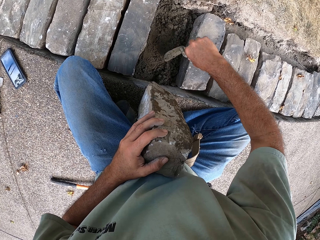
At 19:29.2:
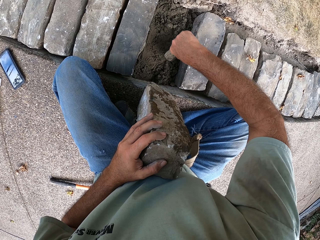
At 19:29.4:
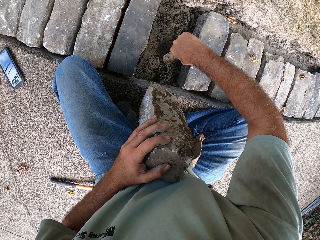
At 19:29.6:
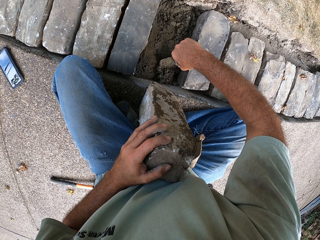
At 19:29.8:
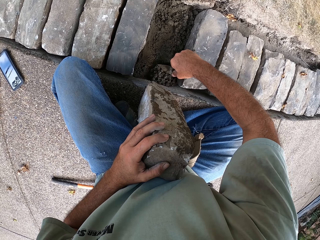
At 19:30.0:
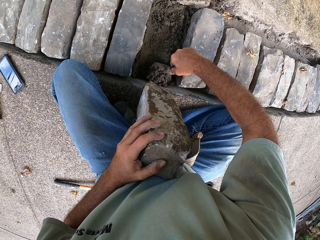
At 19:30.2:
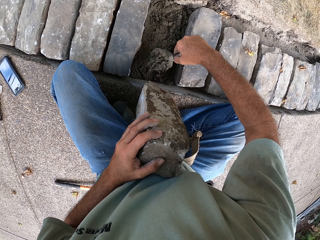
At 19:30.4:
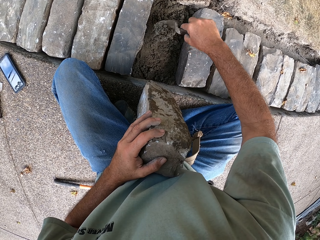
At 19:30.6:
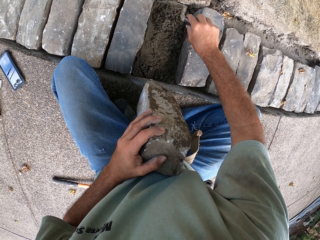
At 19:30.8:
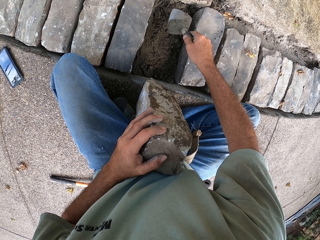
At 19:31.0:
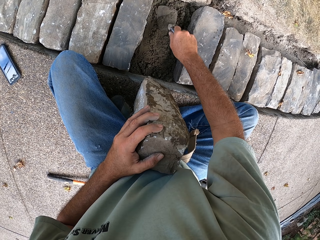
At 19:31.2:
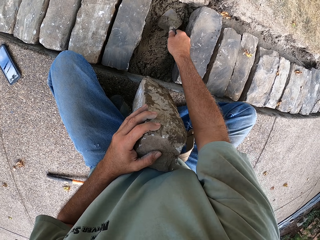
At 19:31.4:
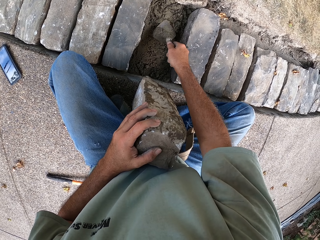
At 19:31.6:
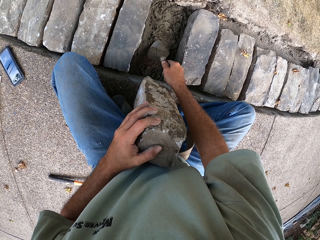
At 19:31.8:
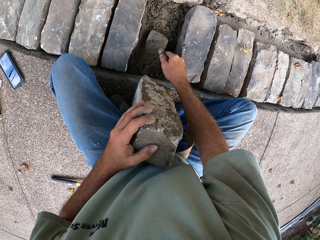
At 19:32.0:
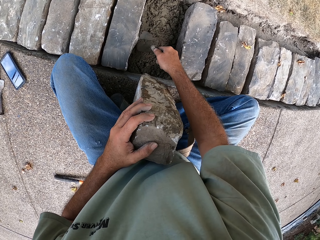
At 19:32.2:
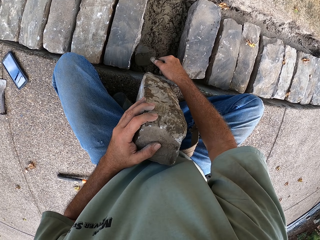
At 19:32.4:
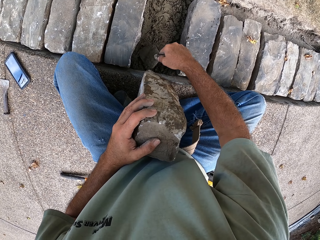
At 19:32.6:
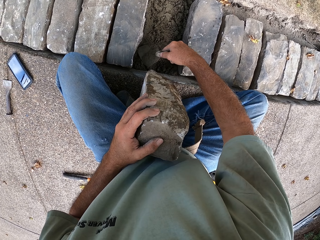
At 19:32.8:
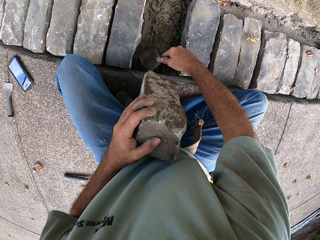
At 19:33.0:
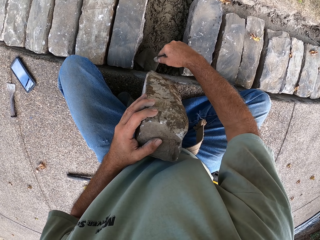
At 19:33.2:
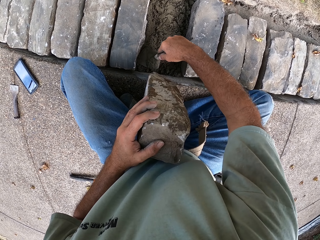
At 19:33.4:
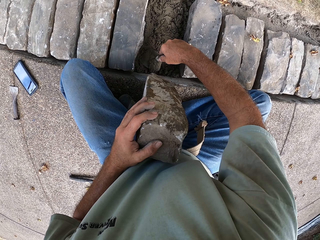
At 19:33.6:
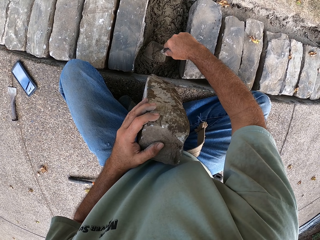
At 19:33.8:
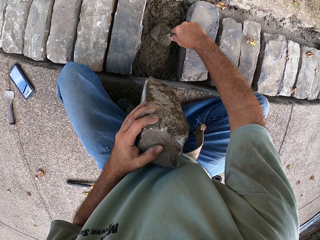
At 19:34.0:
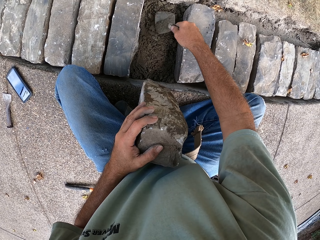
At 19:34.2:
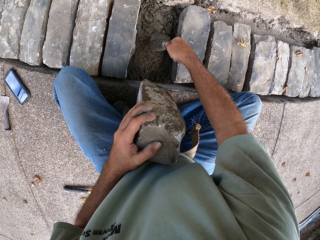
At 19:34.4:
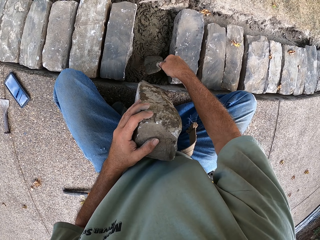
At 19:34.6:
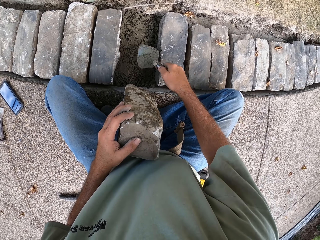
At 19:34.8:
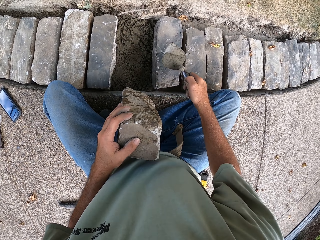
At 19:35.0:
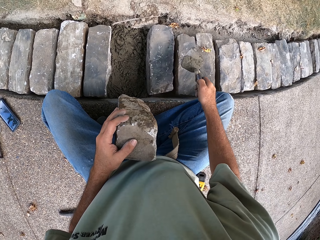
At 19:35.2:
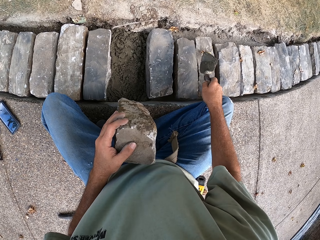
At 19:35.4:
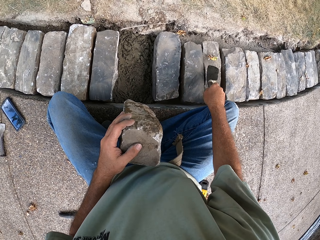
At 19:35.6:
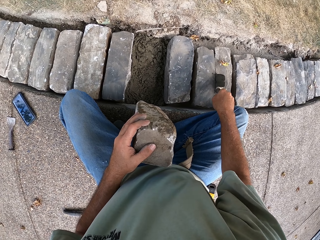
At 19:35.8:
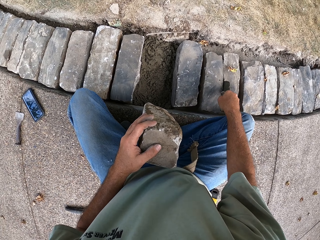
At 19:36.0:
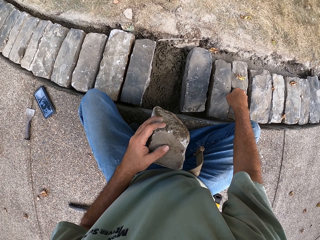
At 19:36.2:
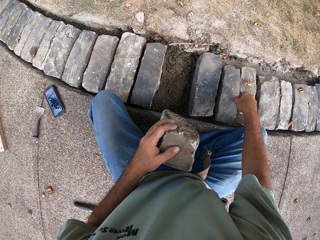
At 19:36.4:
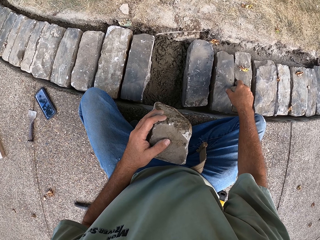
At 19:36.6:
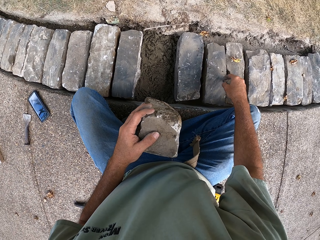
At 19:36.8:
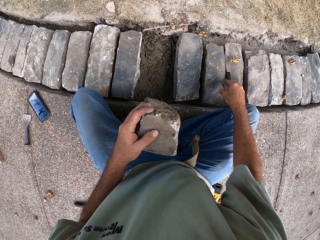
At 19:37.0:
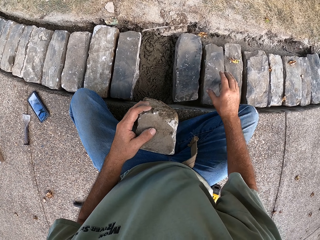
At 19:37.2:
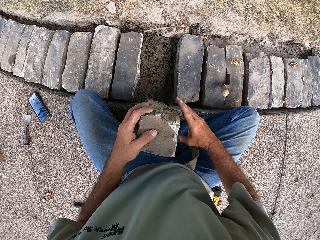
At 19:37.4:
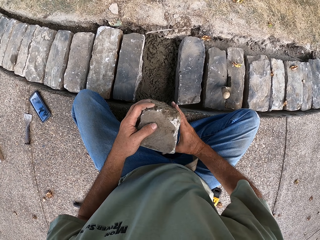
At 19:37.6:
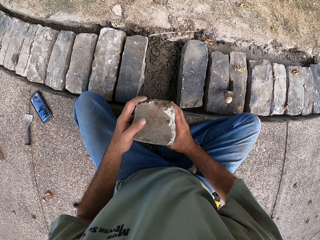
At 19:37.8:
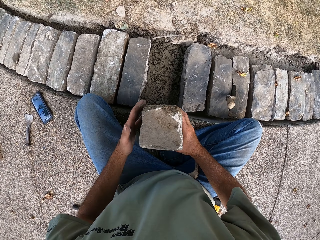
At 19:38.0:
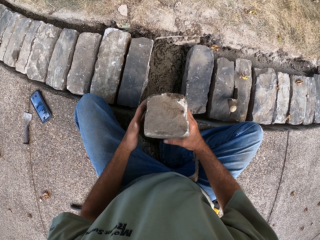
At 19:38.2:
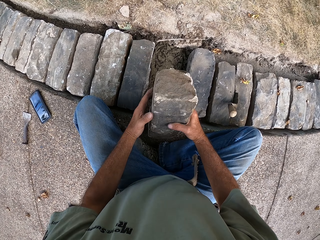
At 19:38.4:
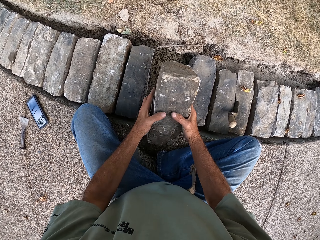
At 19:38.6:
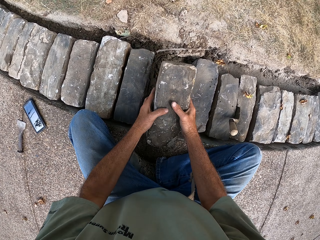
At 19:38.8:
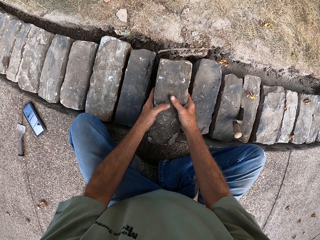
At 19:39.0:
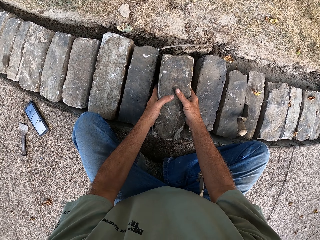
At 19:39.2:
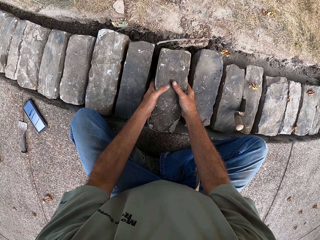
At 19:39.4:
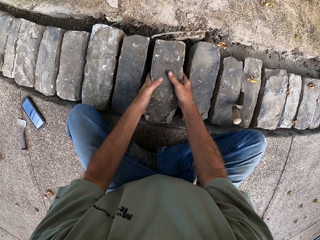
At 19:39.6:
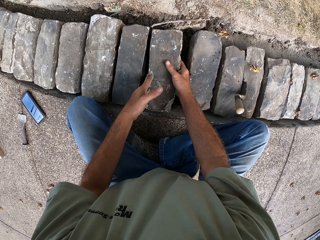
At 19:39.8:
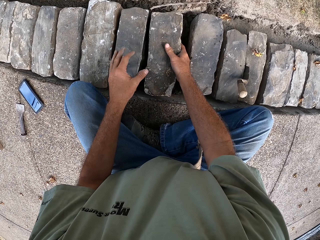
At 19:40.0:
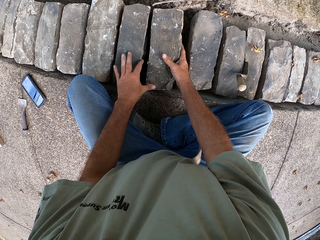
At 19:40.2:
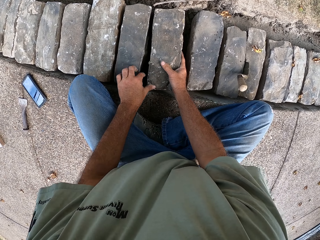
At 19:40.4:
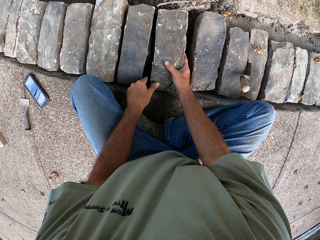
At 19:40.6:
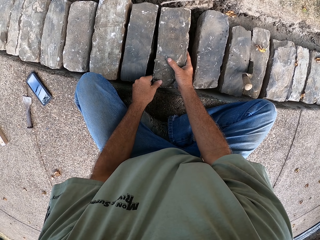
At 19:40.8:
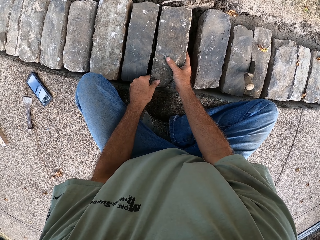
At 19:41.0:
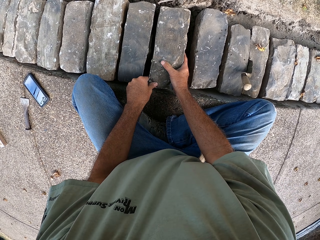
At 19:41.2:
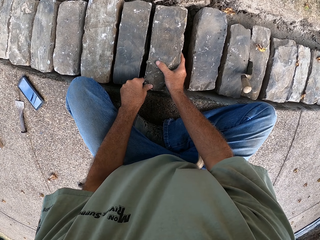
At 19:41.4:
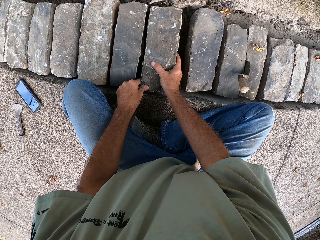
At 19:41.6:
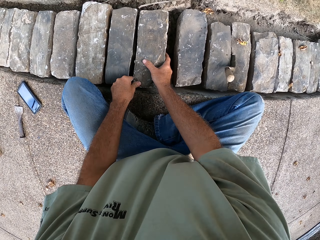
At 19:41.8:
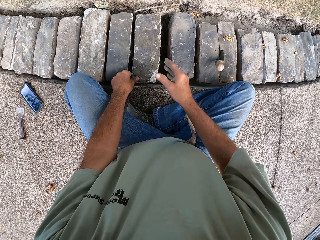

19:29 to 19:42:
The camera wearer pours the concrete. They scoop the concrete. They pour the concrete. They level the concrete. They put the trowel between the bricks. They put the brick on top of the concrete.

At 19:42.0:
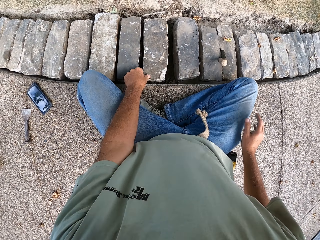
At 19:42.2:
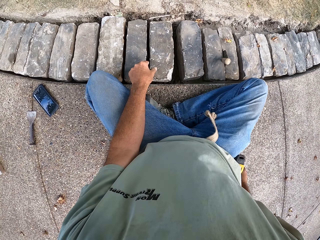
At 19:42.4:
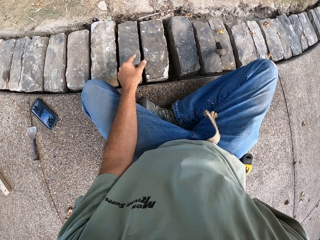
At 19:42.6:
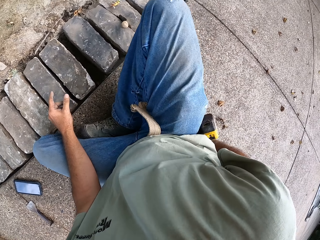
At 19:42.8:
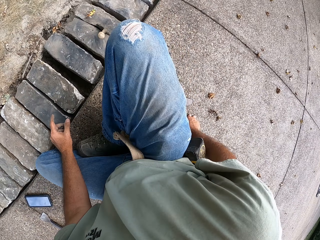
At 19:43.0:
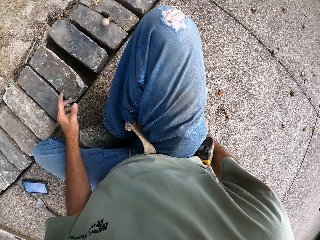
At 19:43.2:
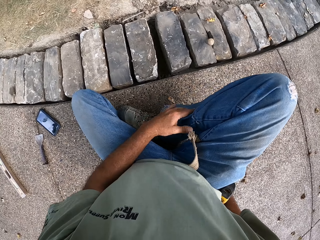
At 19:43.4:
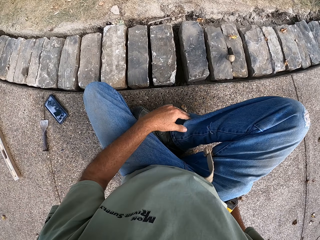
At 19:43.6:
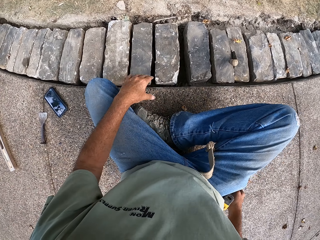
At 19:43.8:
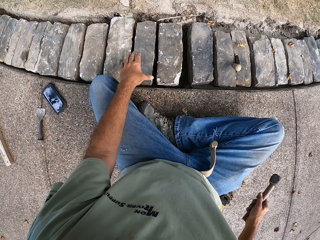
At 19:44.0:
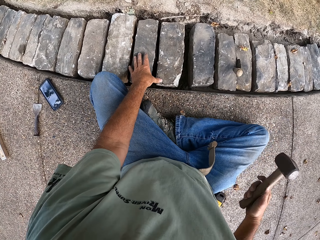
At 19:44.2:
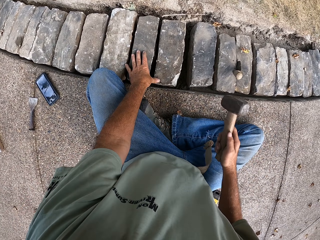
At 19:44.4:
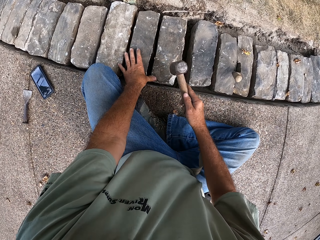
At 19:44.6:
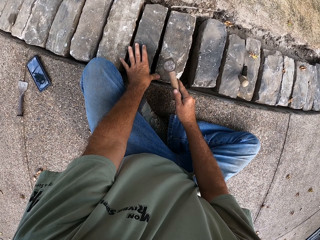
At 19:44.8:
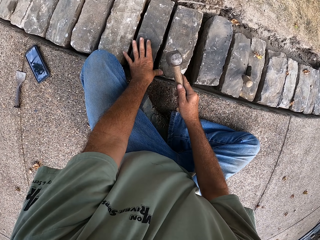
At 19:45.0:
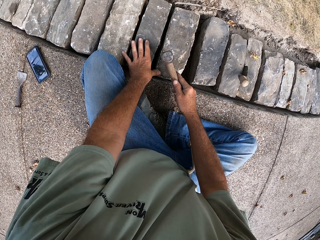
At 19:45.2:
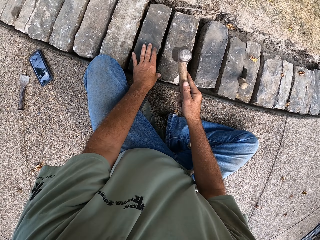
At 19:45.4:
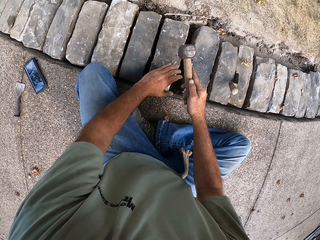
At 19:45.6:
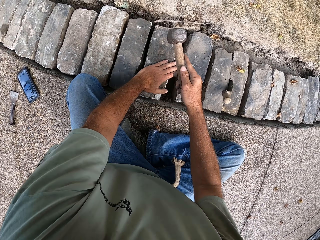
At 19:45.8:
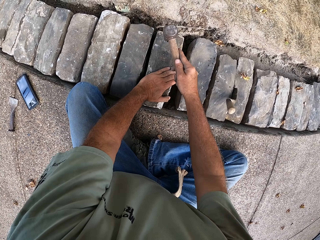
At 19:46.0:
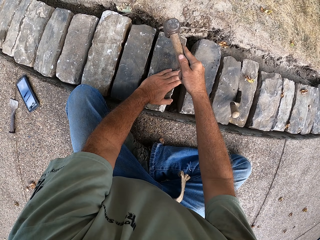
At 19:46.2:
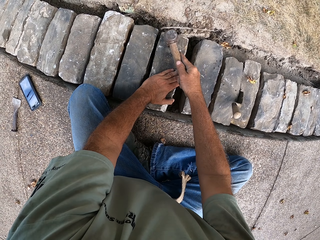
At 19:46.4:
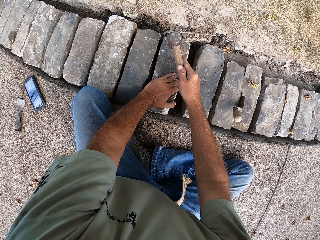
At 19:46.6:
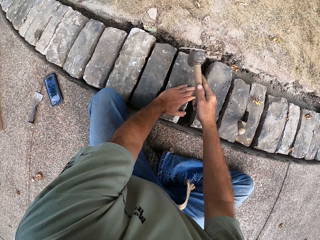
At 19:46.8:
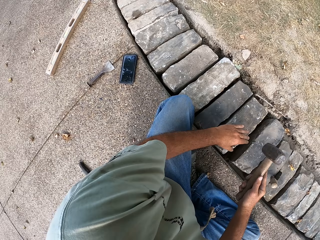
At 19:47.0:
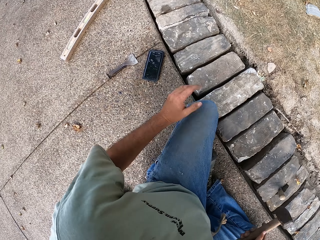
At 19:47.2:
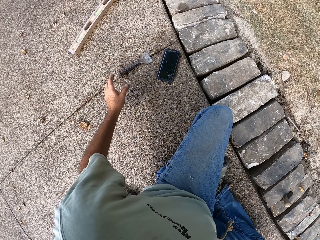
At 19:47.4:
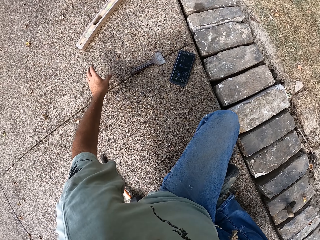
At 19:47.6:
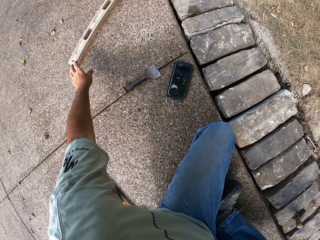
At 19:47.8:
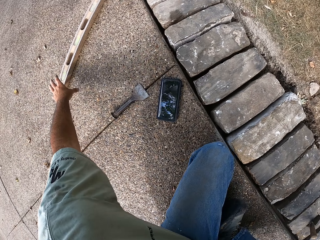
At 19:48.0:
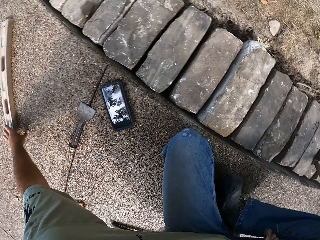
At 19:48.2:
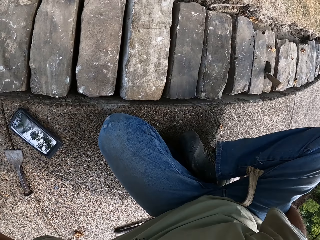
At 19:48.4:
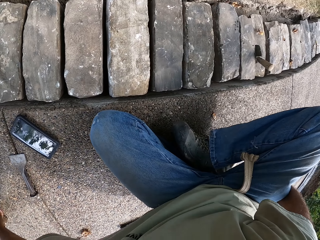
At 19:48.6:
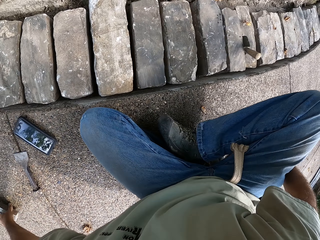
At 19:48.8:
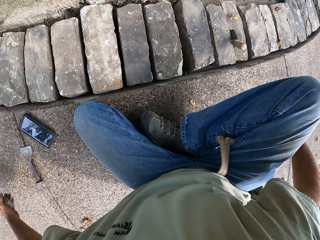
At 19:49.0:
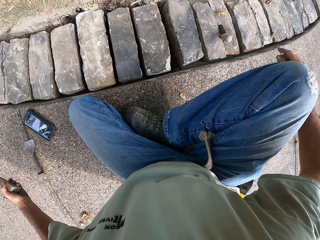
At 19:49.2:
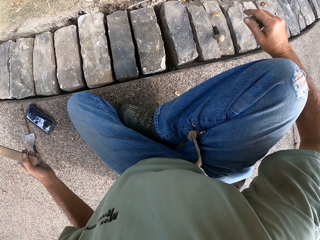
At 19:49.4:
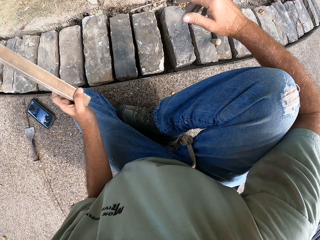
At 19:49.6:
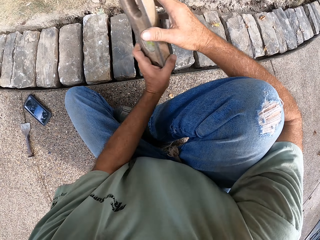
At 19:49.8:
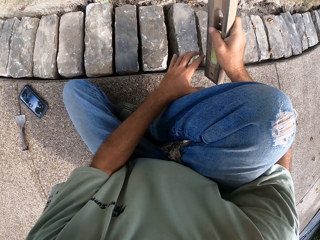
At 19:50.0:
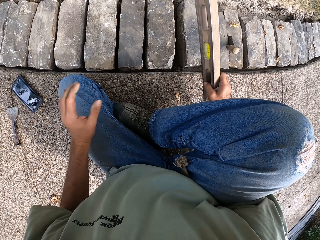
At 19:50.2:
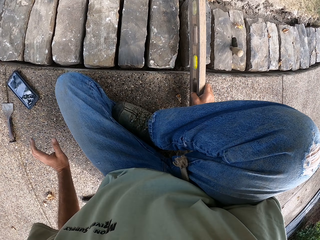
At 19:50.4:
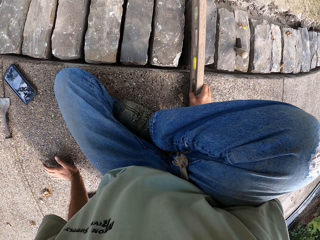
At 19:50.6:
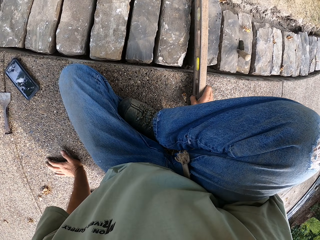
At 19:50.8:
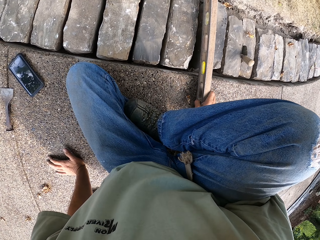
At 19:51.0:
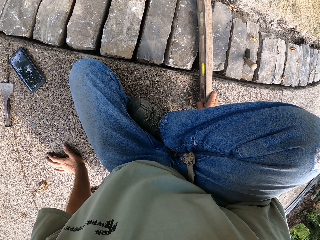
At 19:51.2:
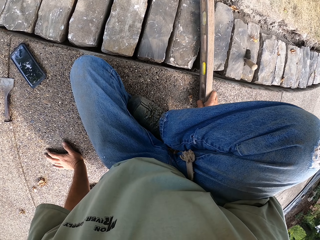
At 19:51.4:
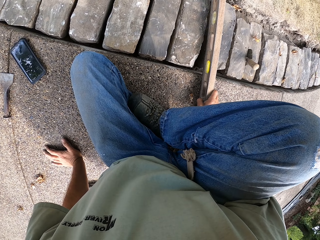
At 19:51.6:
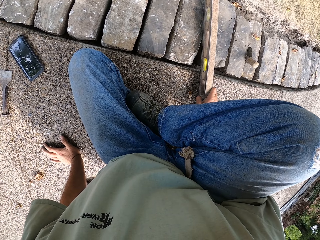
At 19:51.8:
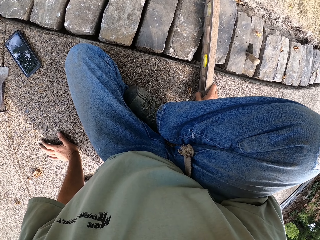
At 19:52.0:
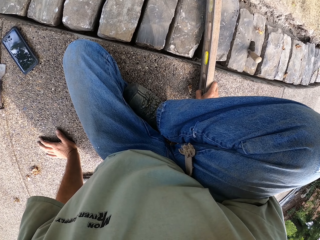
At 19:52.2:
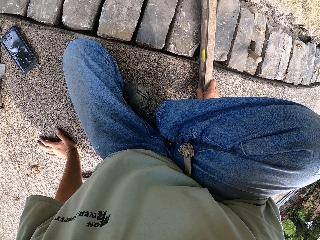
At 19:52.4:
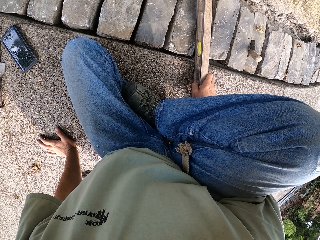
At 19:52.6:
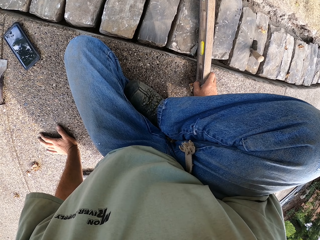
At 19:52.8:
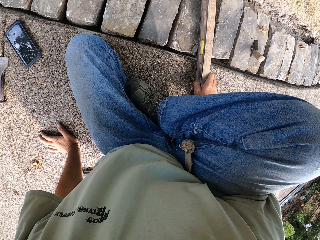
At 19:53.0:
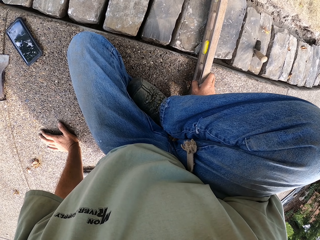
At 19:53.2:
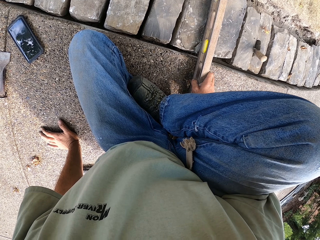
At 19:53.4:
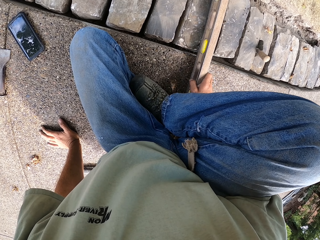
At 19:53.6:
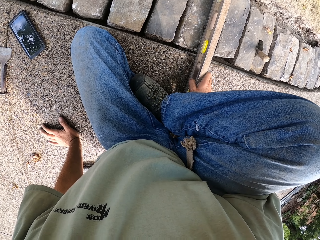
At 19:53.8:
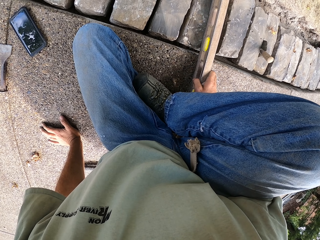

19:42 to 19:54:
The camera wearer picks up a hammer. They hit the stone with the hammer. They pick up a spirit level. They put the spirit level on the stone.
